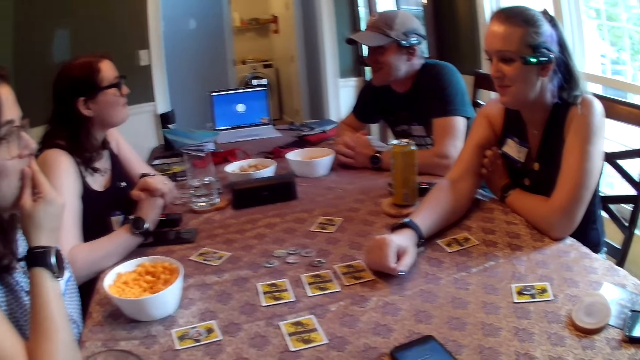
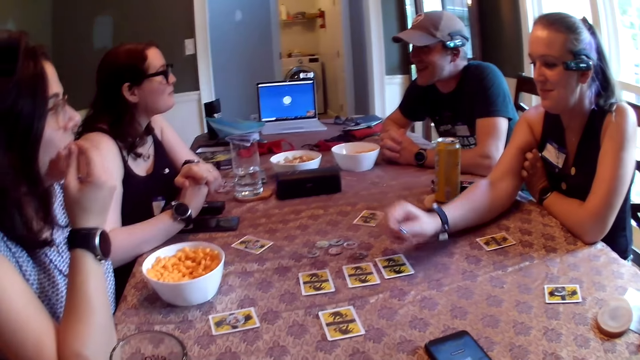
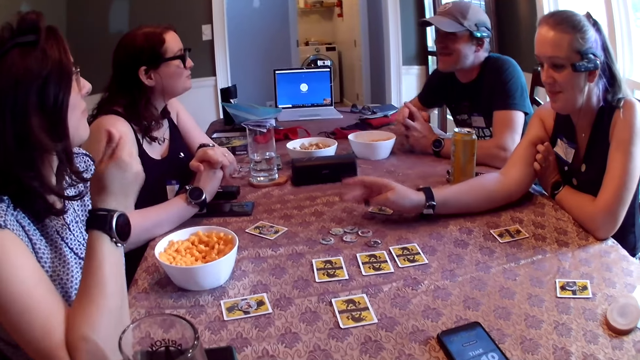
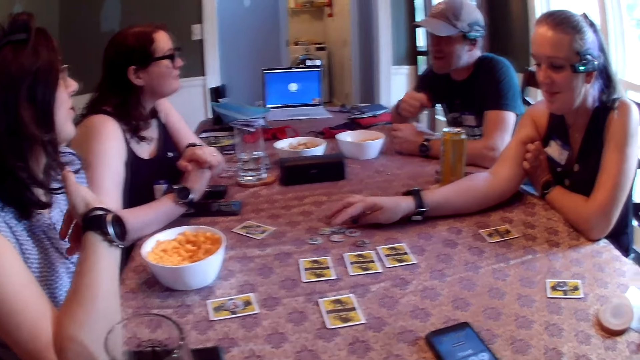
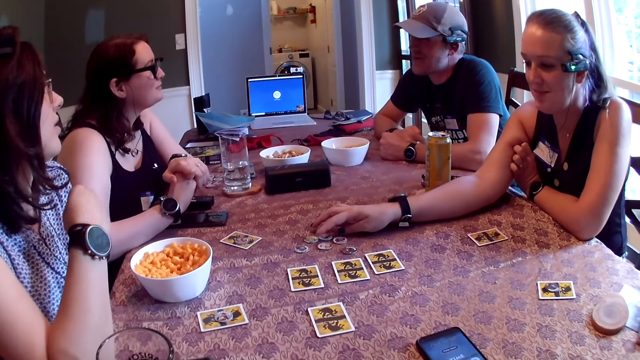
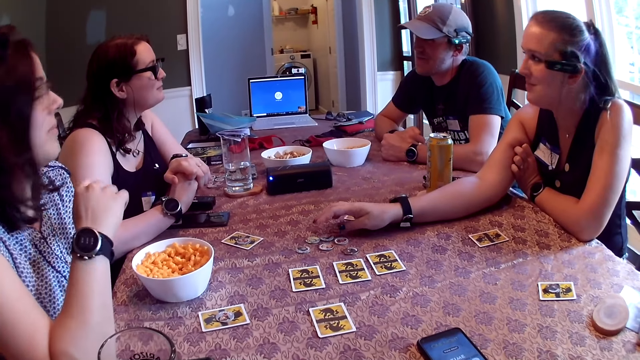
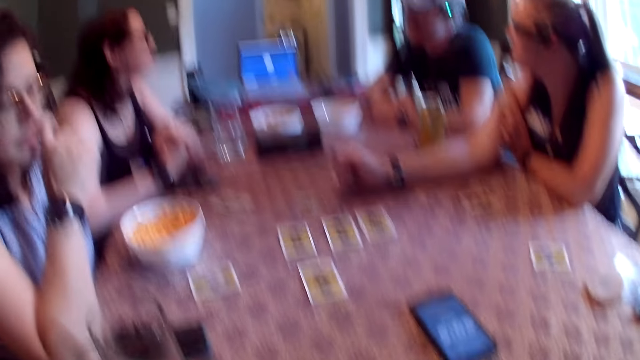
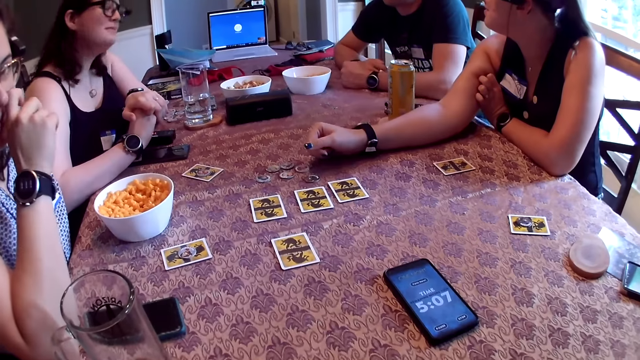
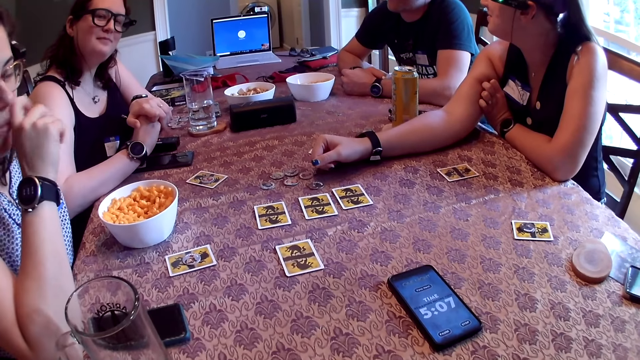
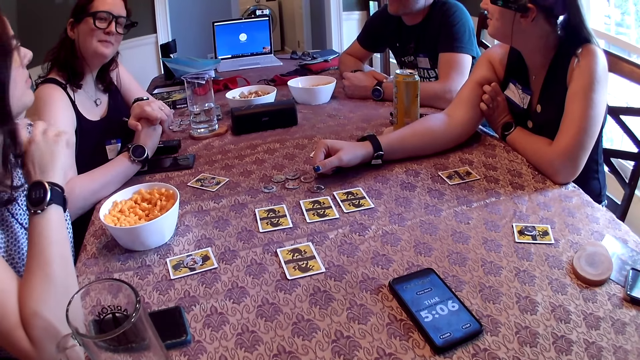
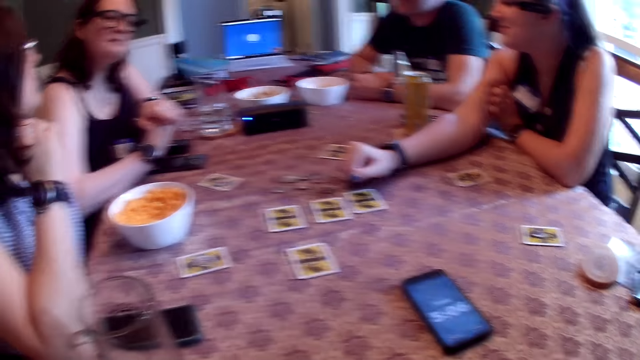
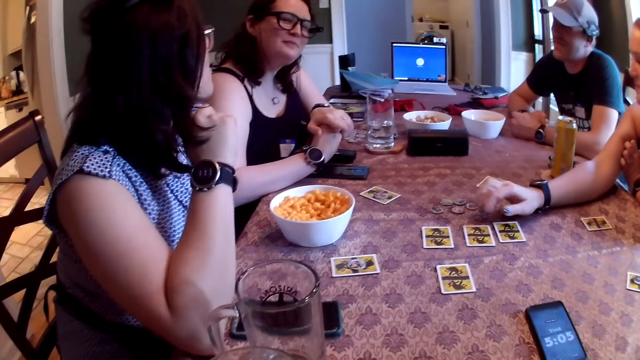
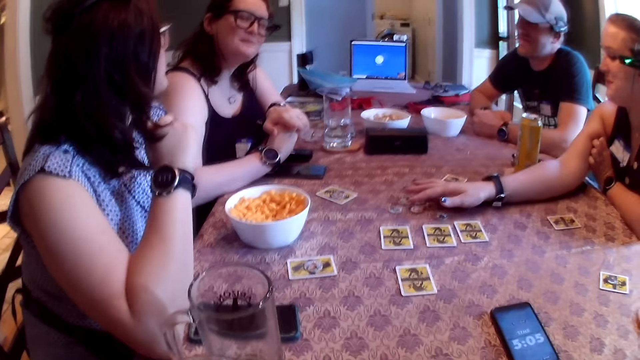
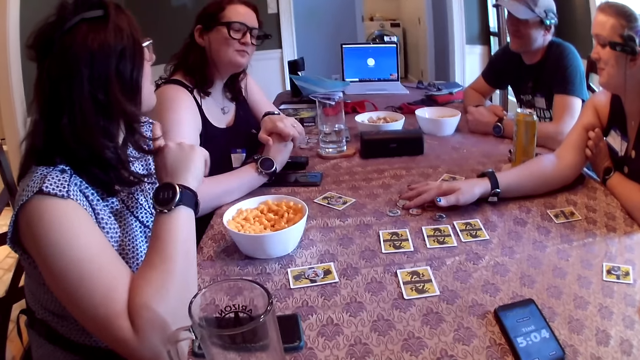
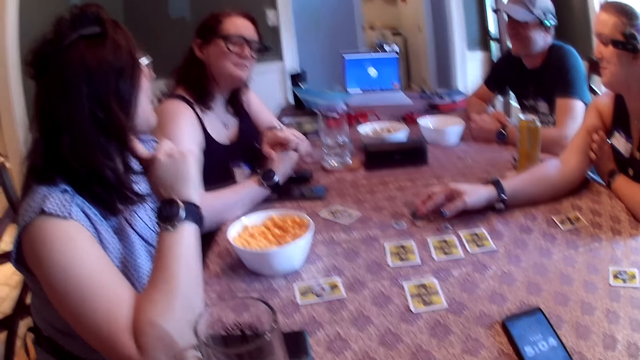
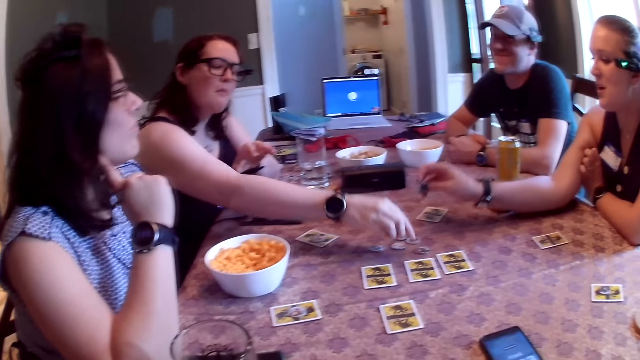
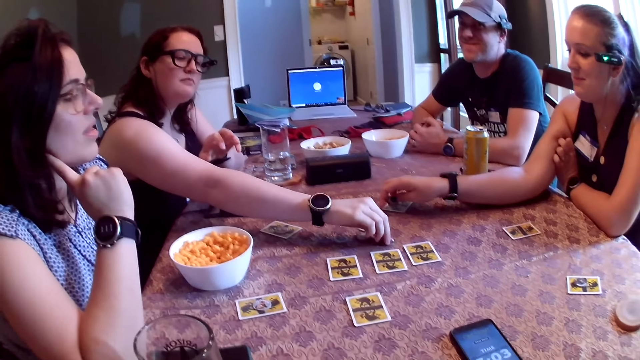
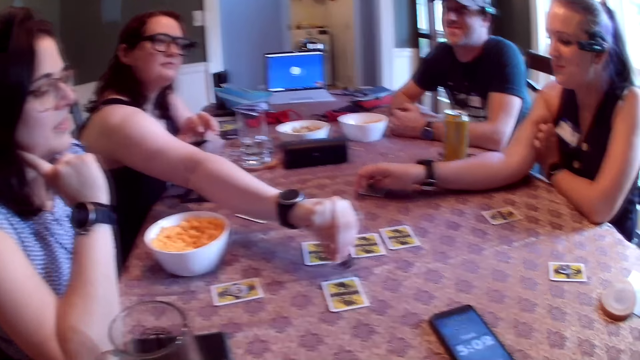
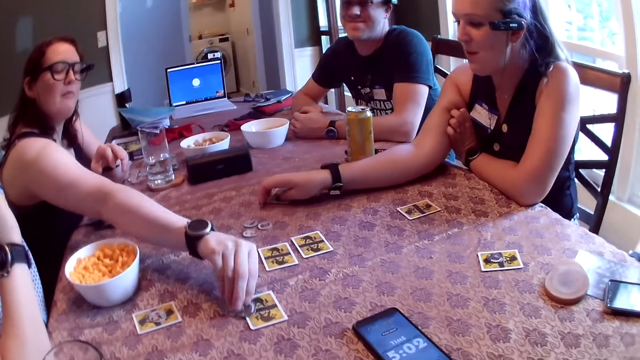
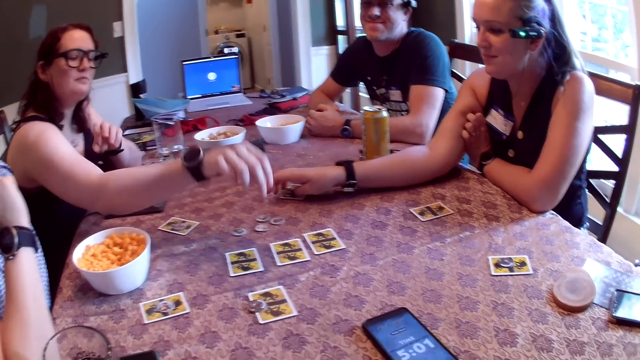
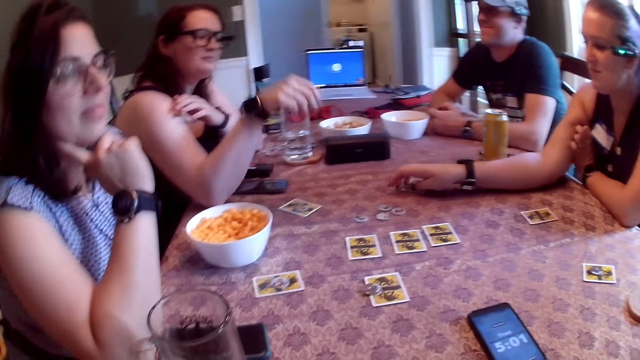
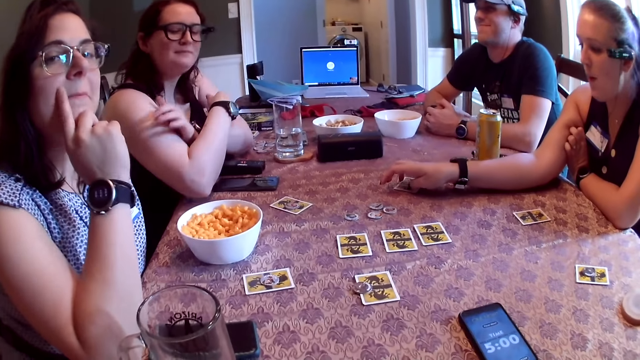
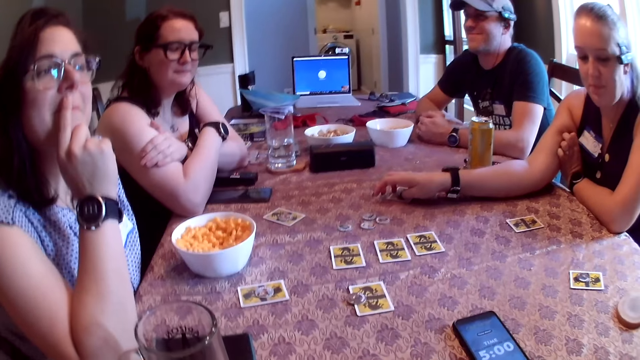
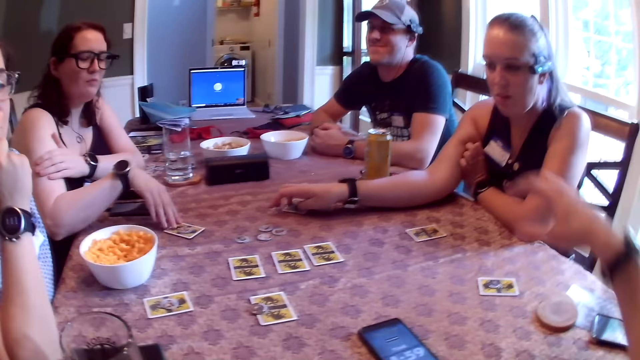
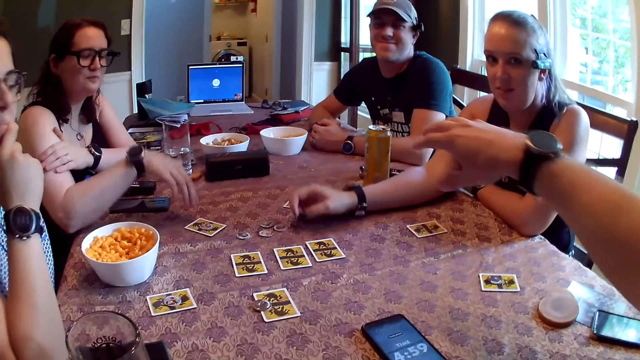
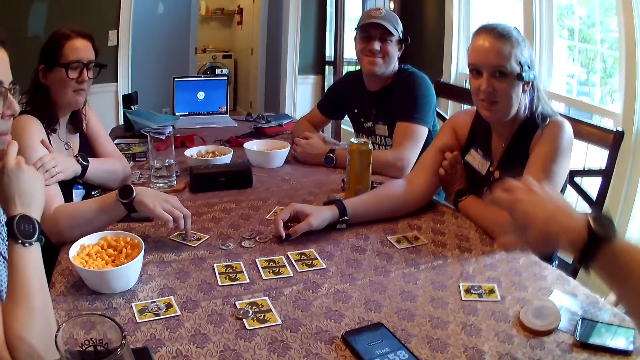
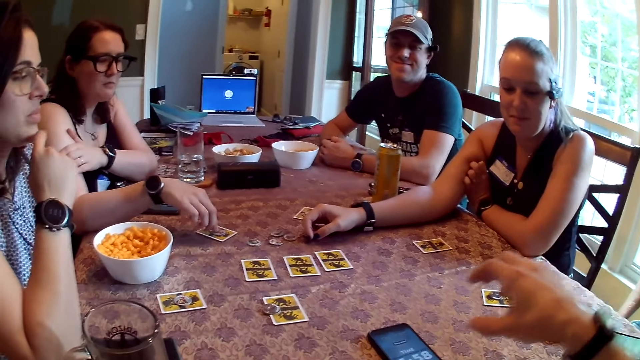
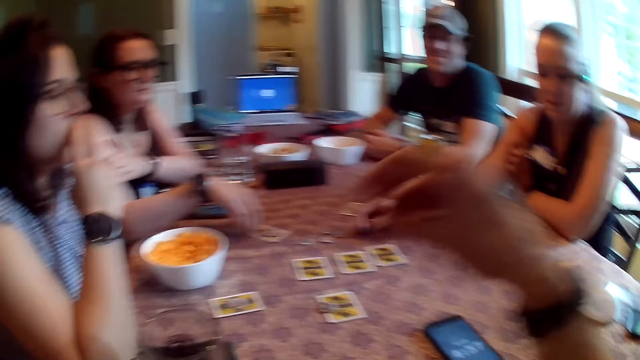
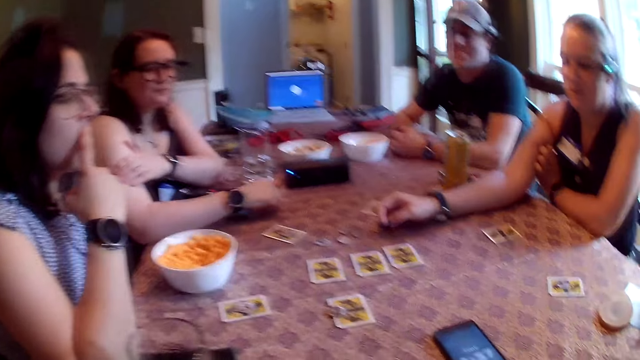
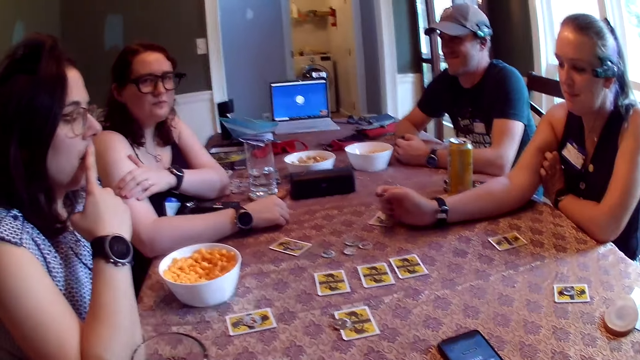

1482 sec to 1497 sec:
The woman touches a token on the table with her right hand. The camera wearer converses with the people at the table. The woman picks the token on the table with her right hand. Another woman picks the werewolf token on the table with her right hand. The first woman drops the token in her right hand on the card on the table. The other woman drops the werewolf token in her right hand on the card on the table. The other woman moves the card on the table with her right hand and moves the token on the card with her right hand.

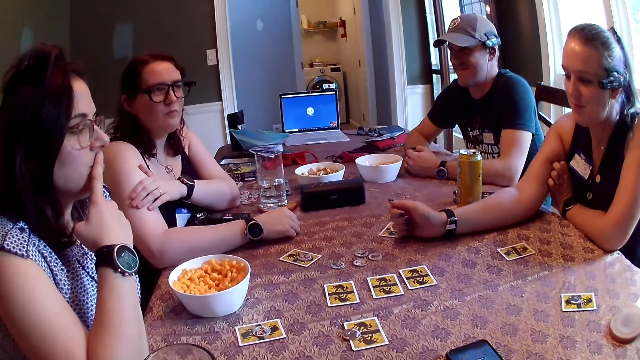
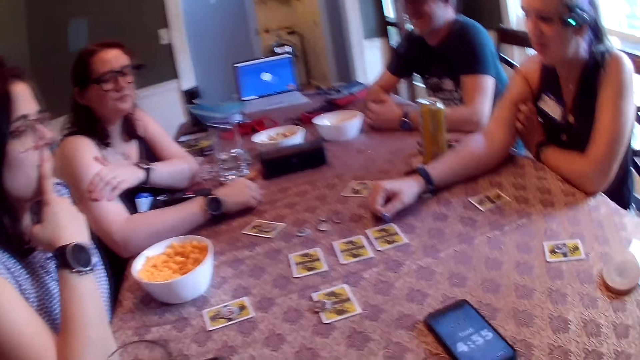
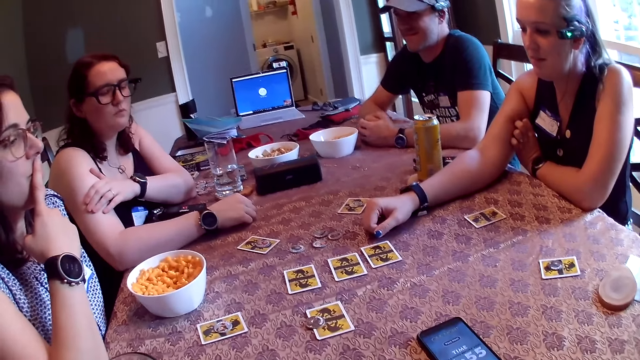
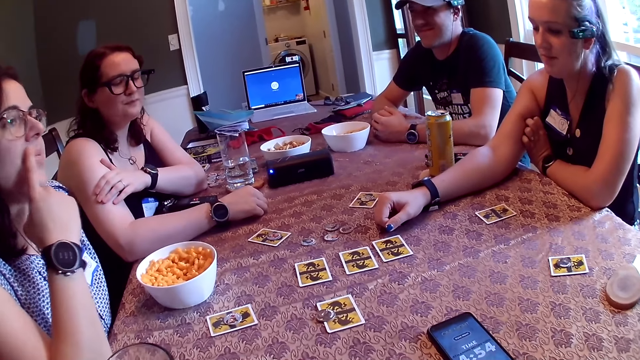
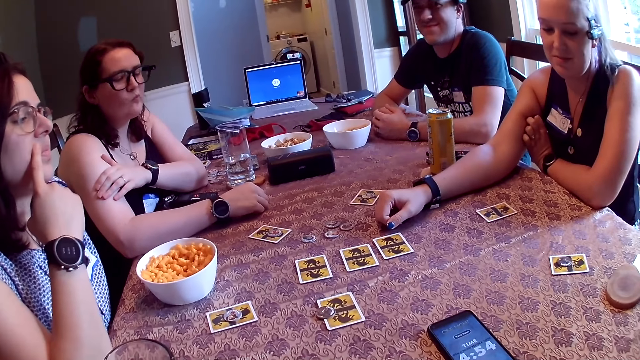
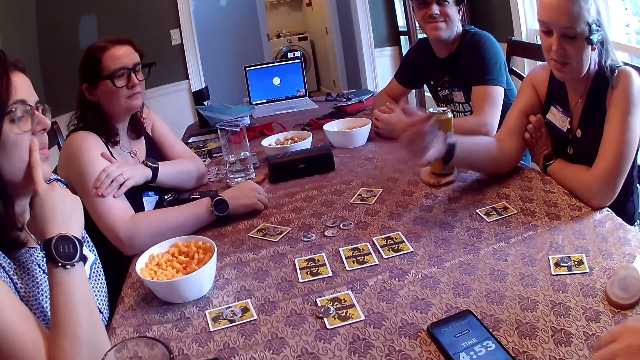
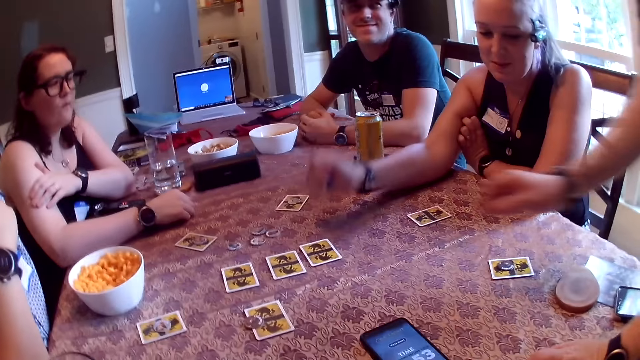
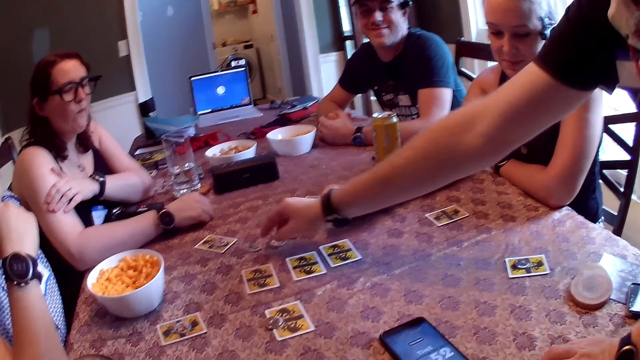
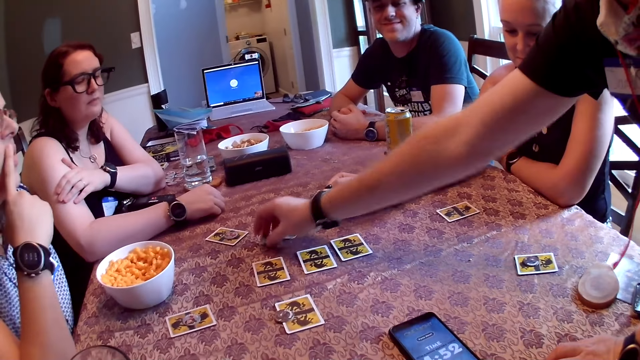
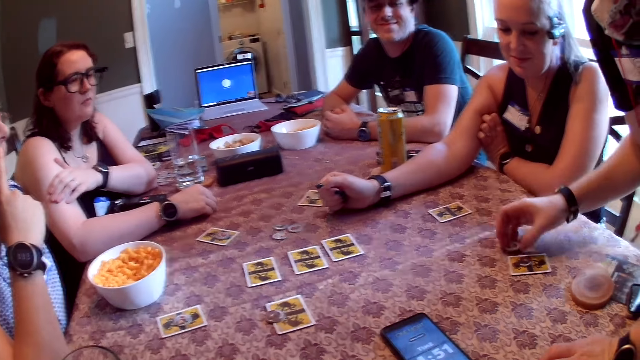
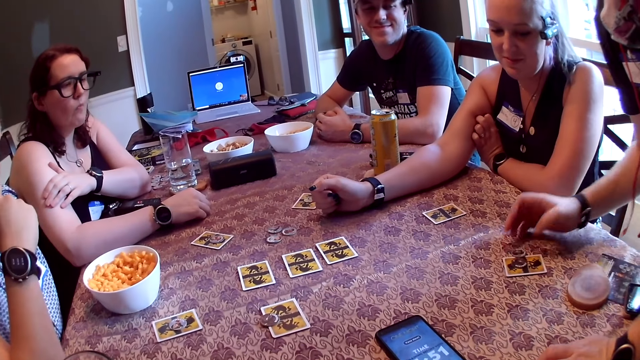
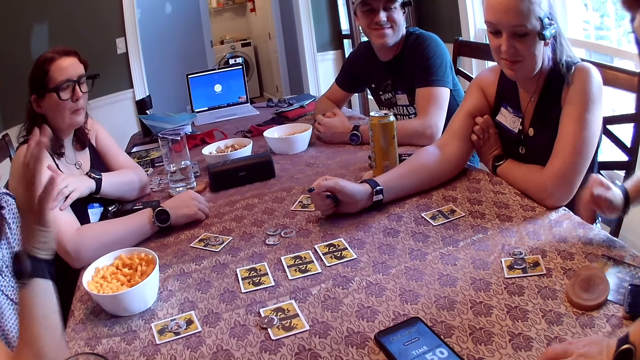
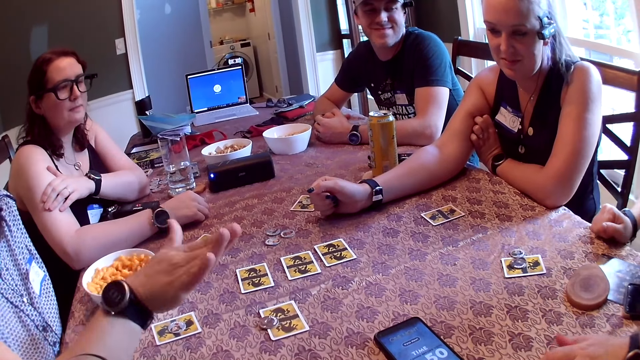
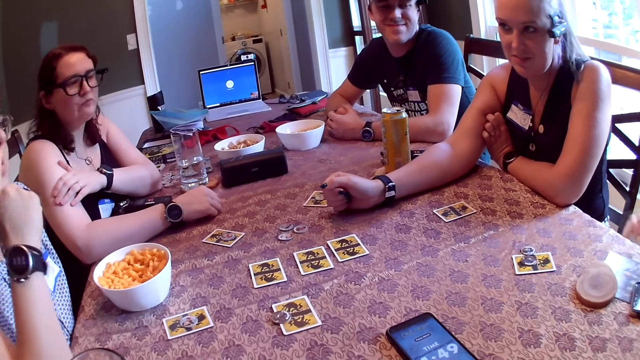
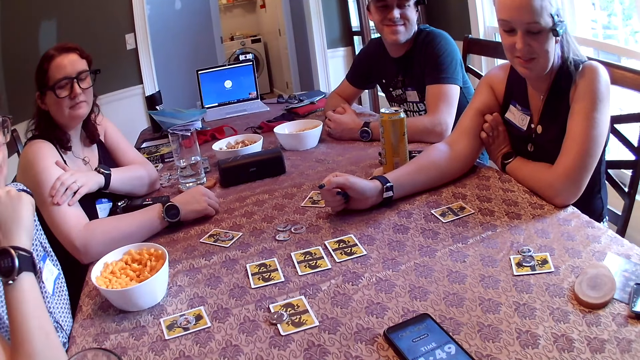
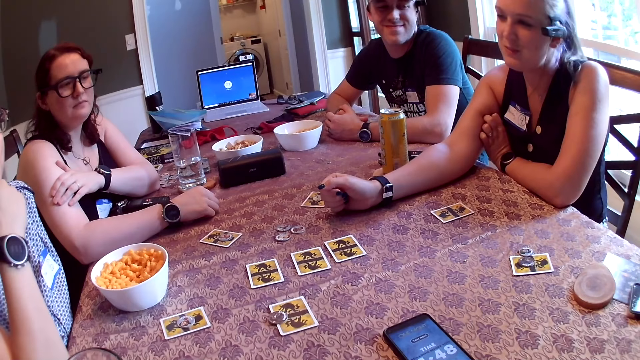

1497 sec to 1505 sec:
The man picks a werewolf token on the table with his right hand and drops the token in his right hand on the card on the table.
